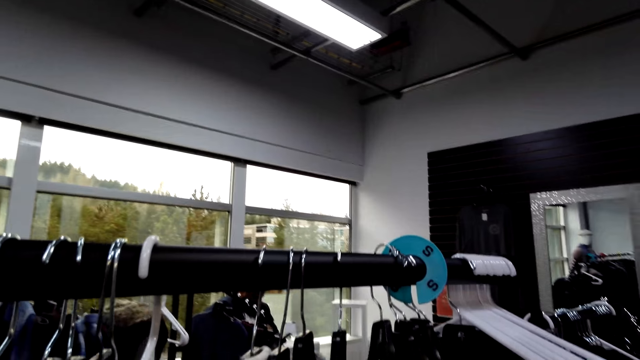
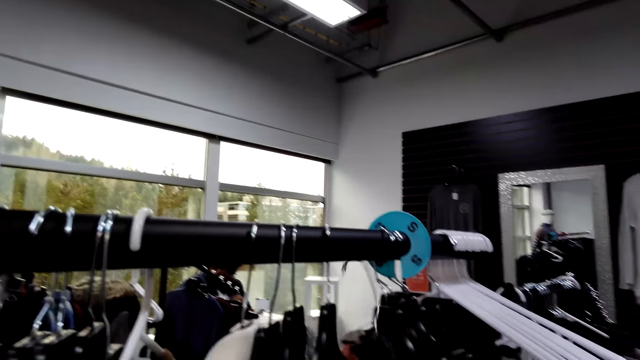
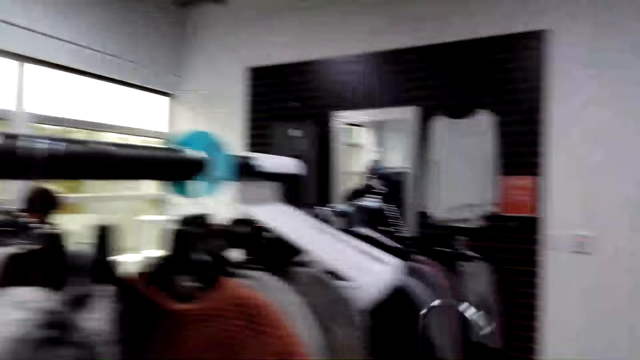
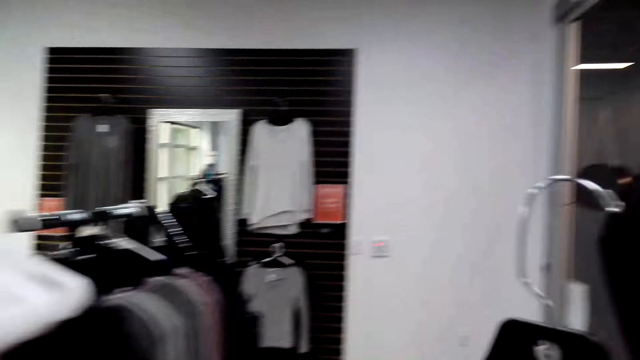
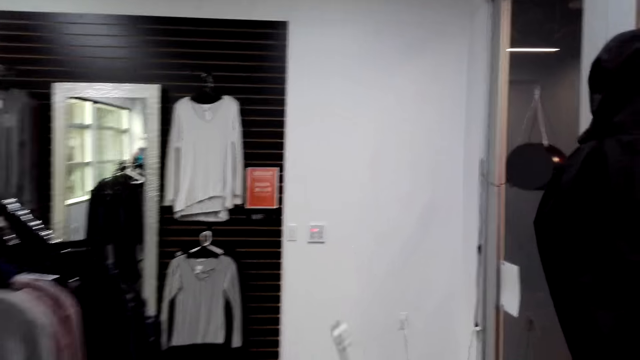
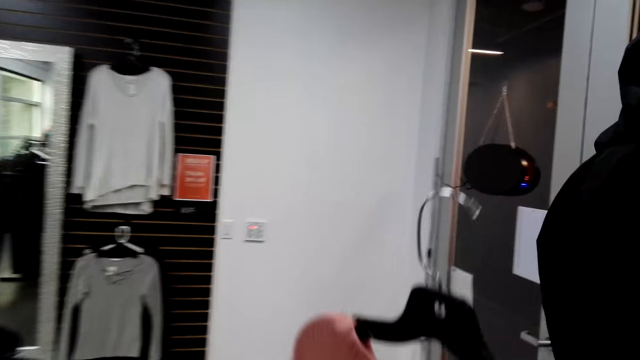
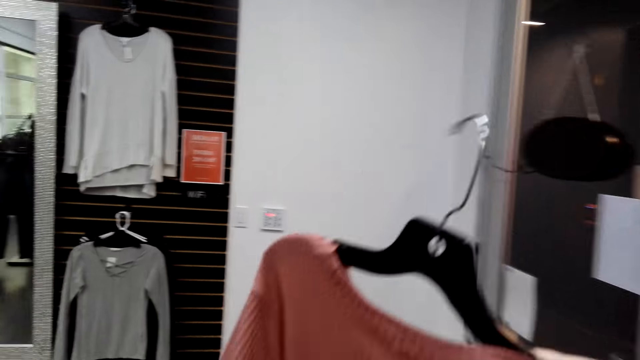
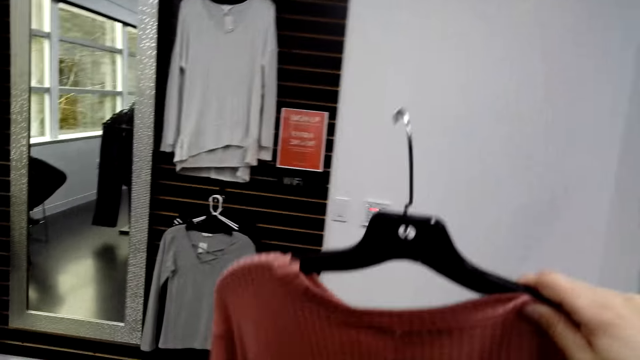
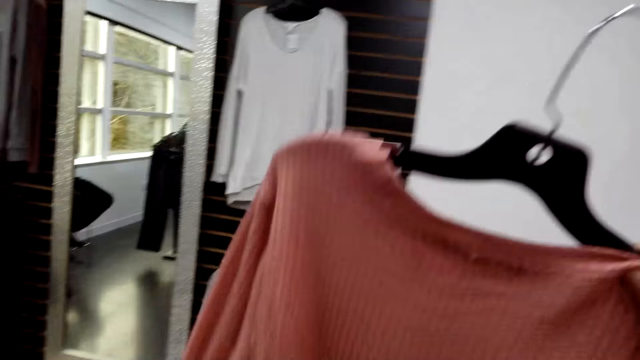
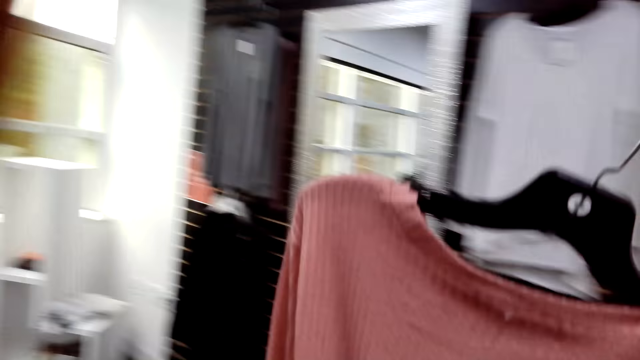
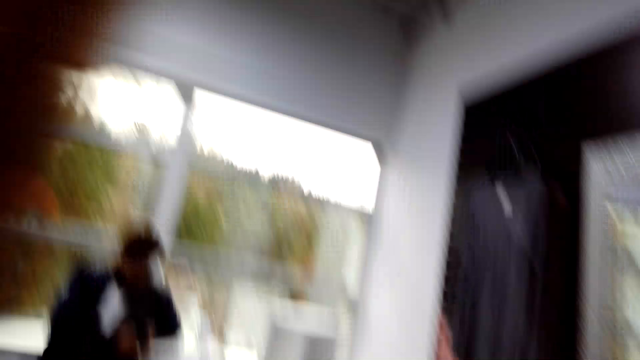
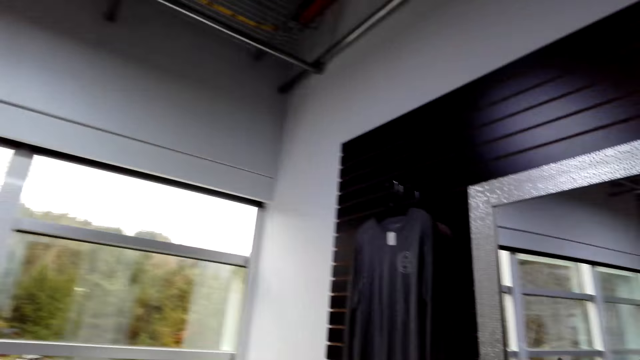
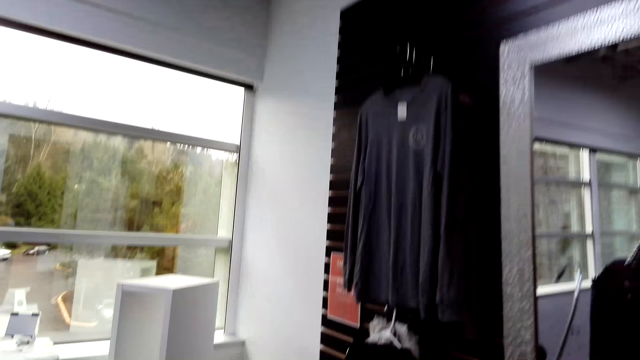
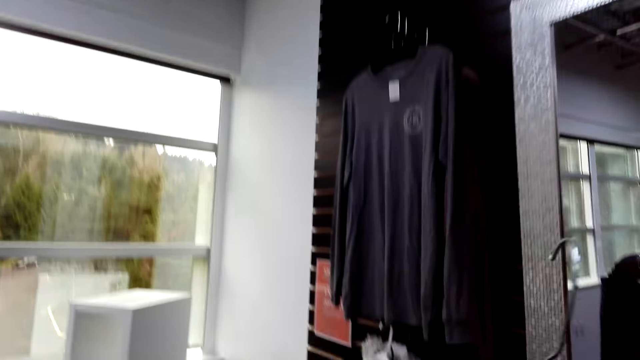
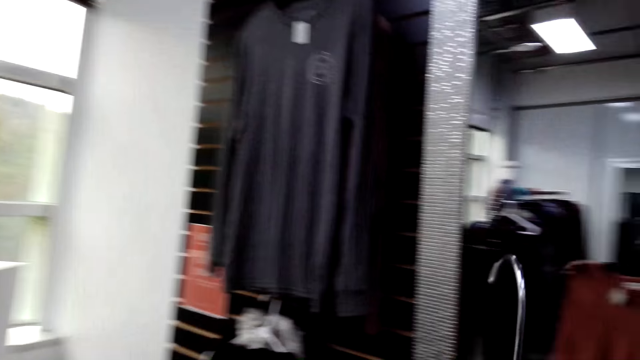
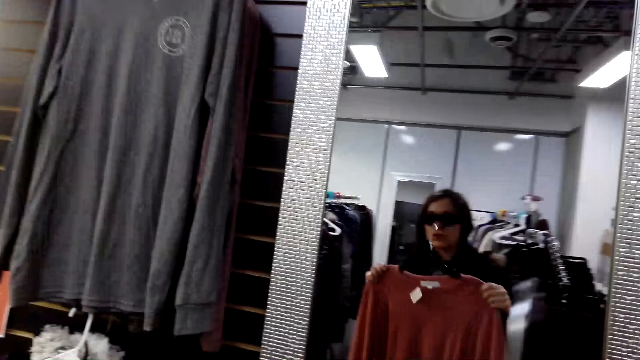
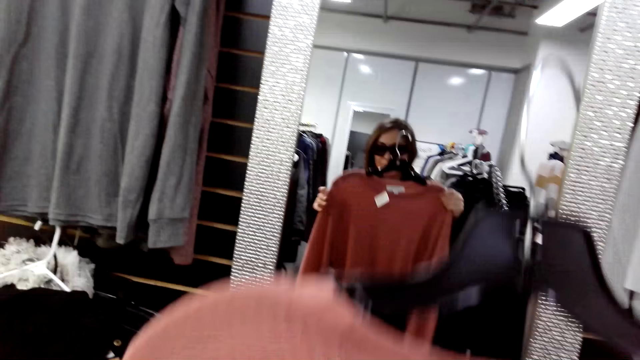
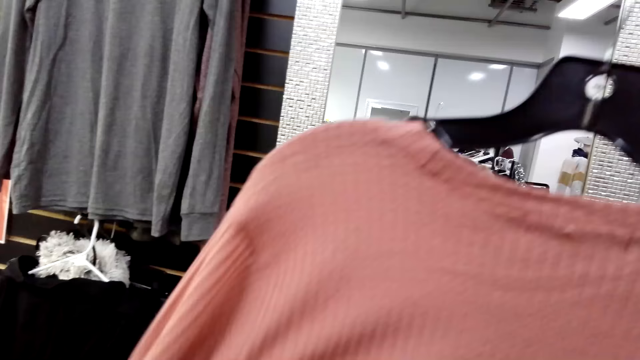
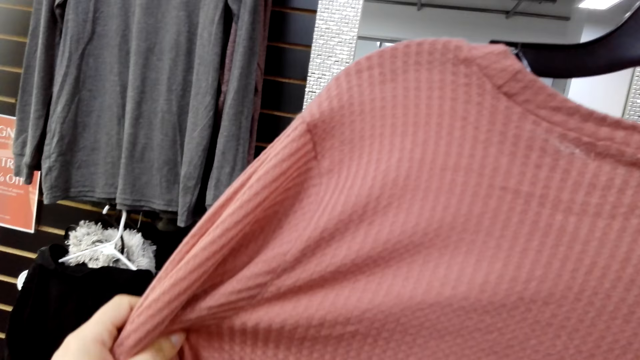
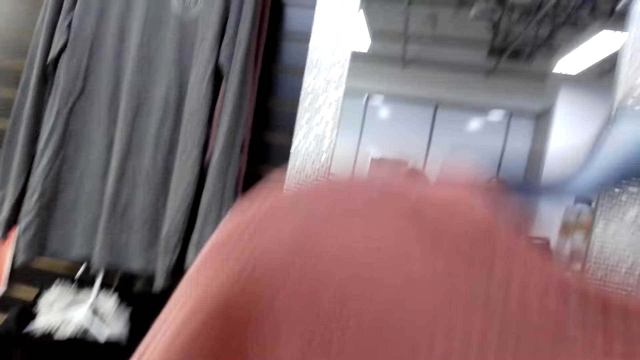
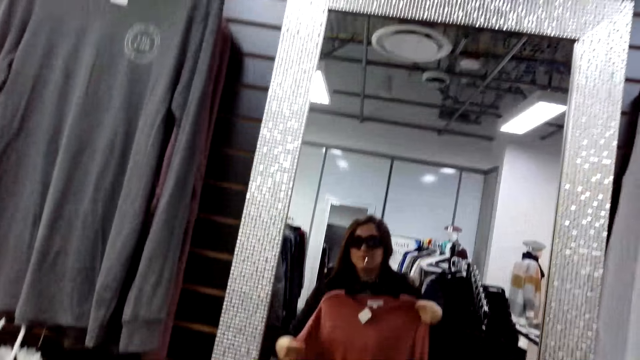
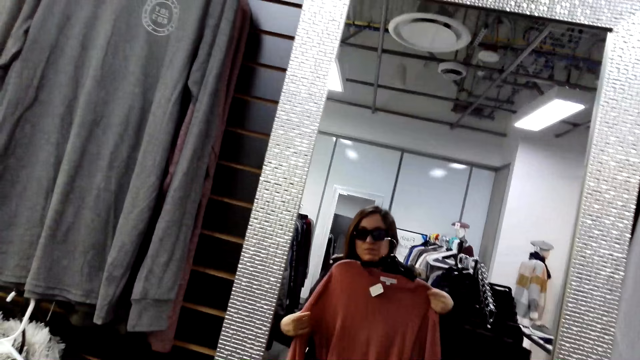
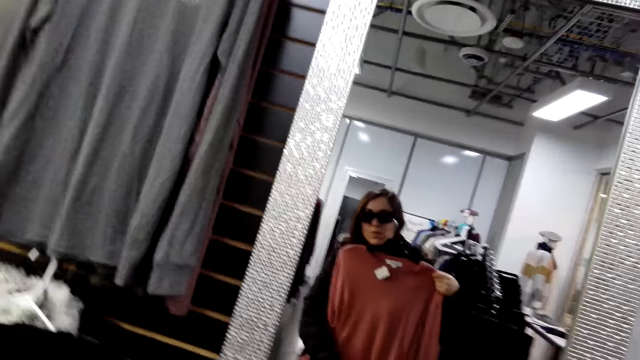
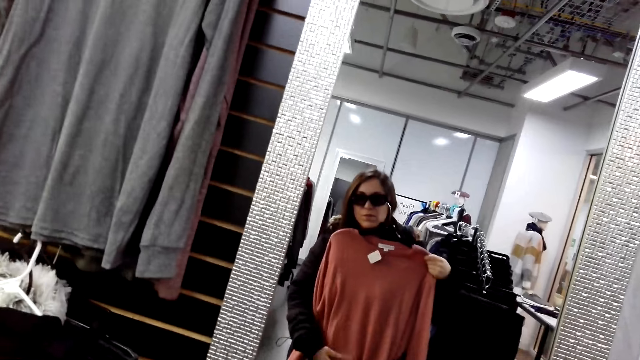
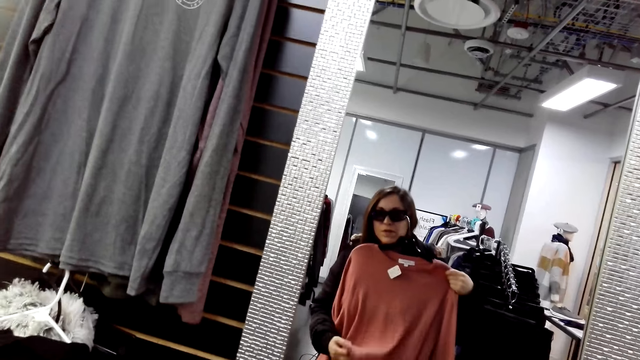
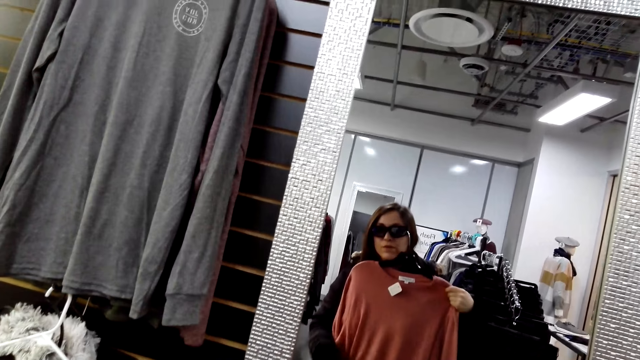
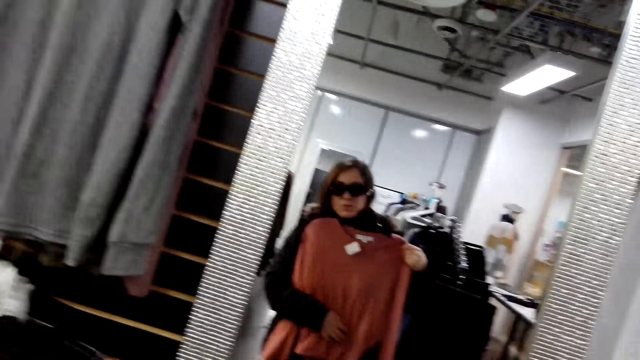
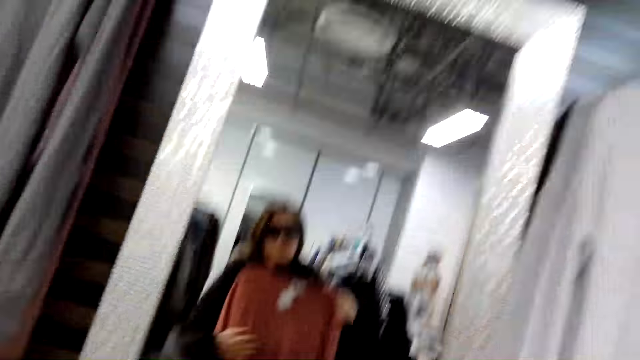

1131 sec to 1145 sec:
The camera wearer picks up a cloth from the display rack. She walks around, looks at the cloth, walks around, and fits the cloth. She is looking at herself in the mirror.

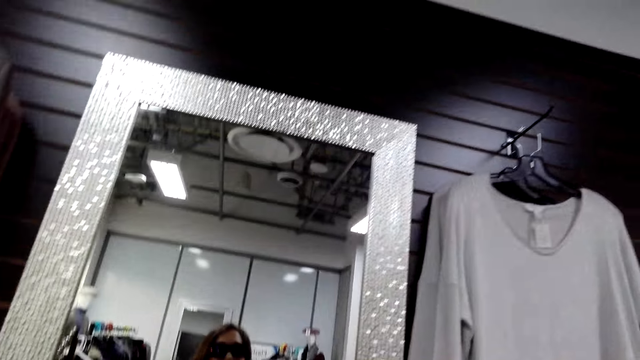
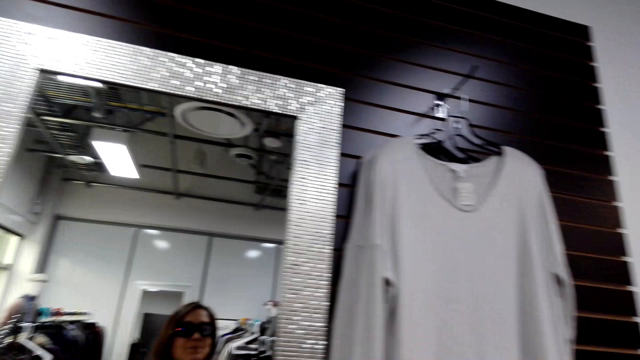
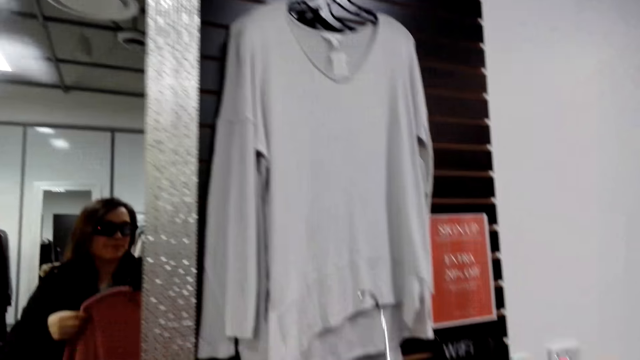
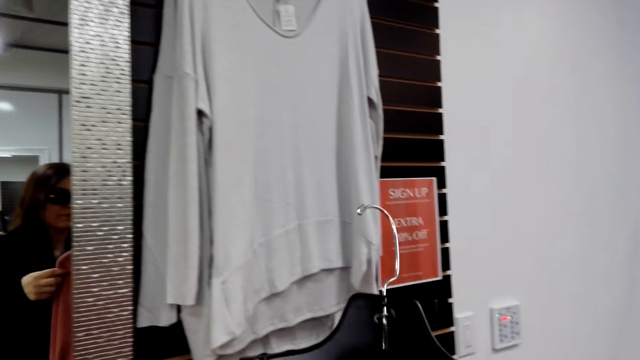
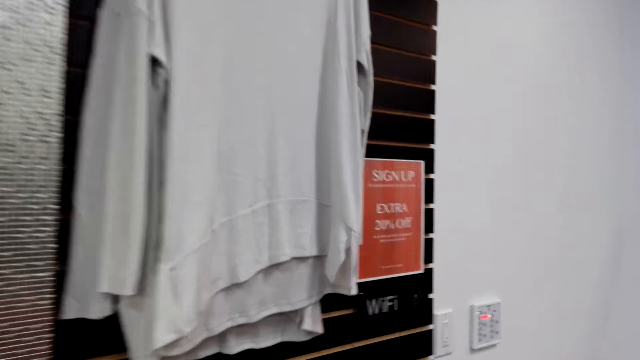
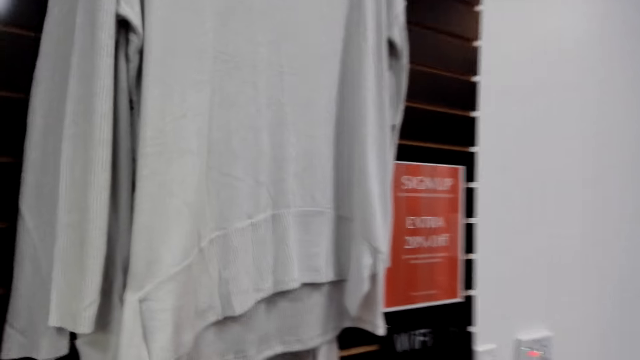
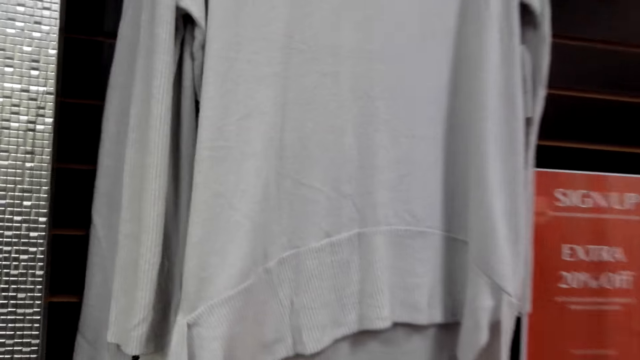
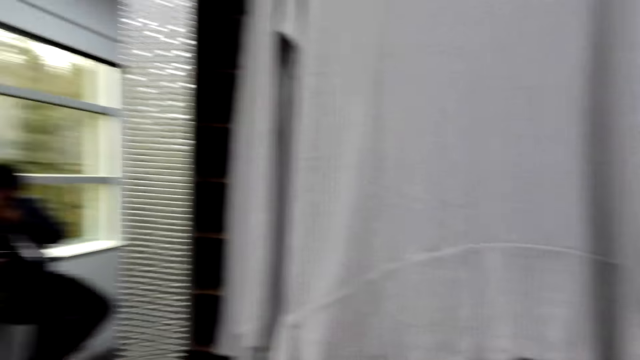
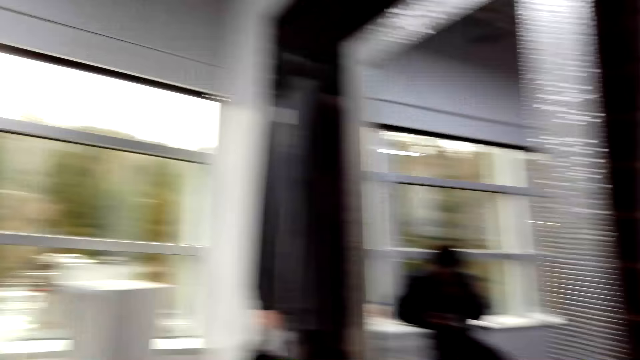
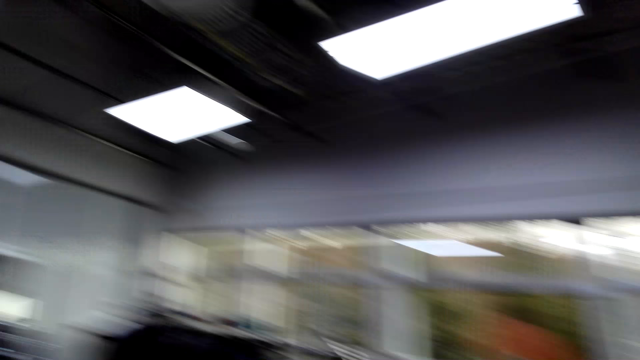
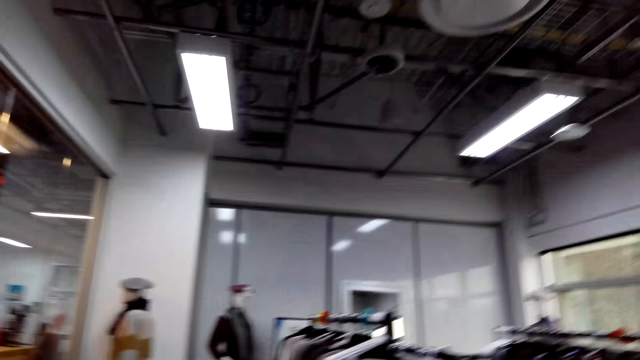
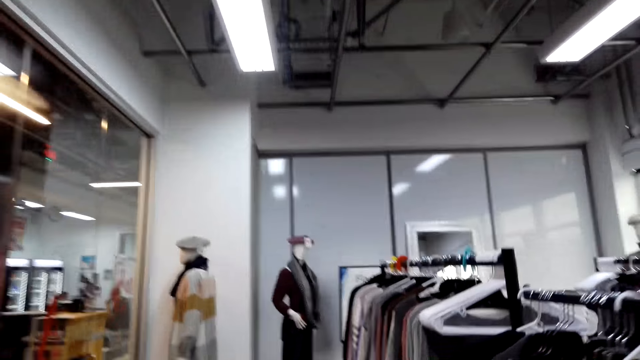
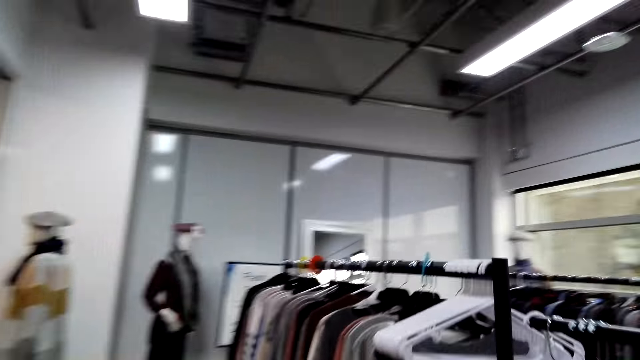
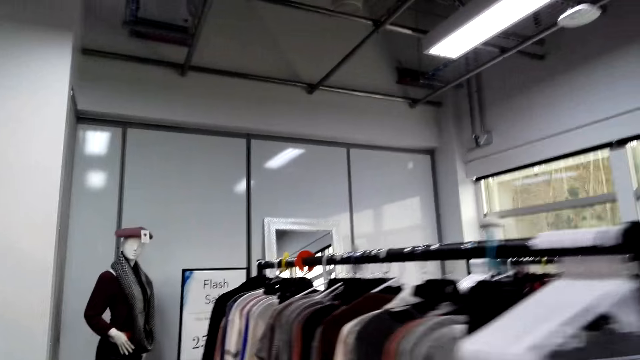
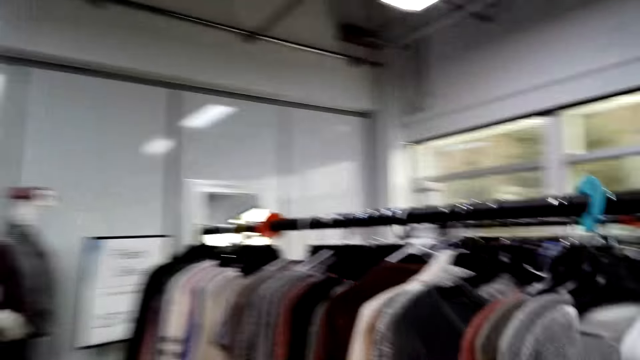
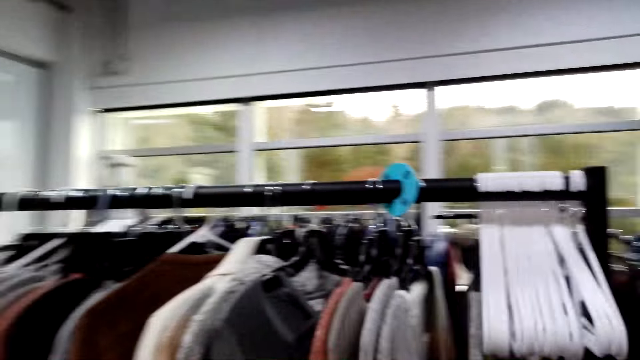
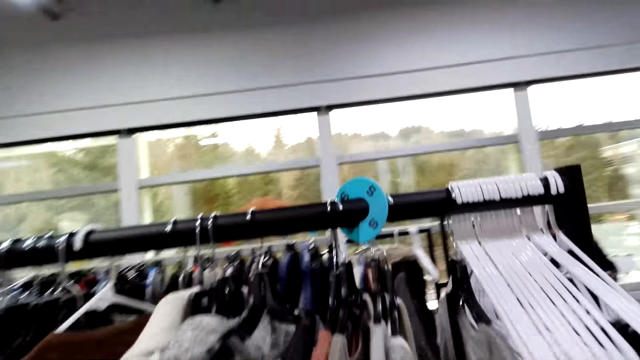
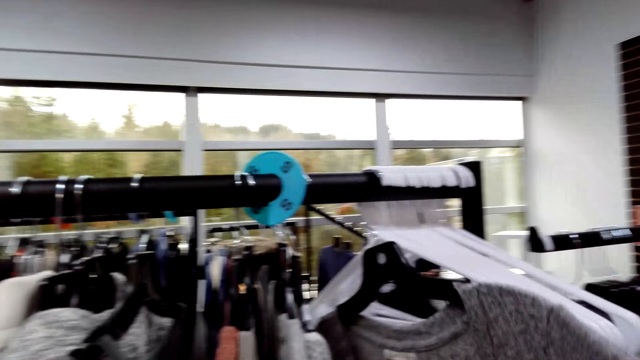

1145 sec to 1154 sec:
The camera wearer moves around, looks around, and walks around.
